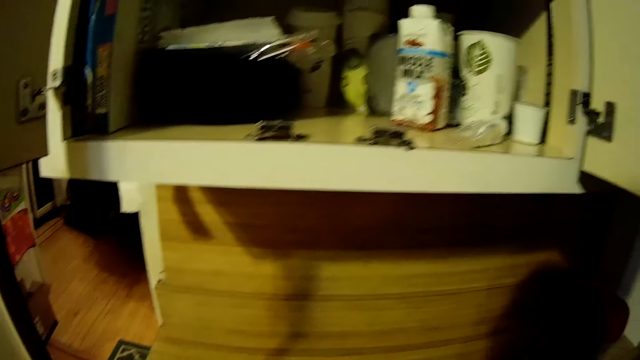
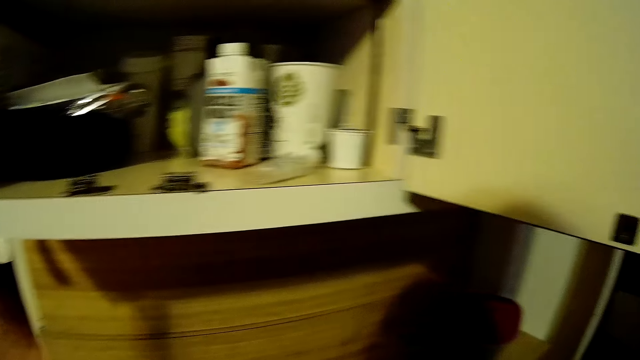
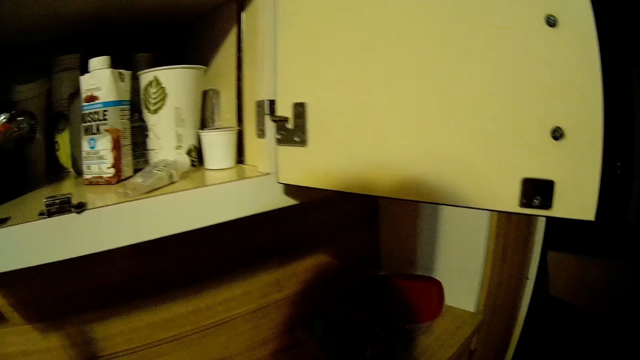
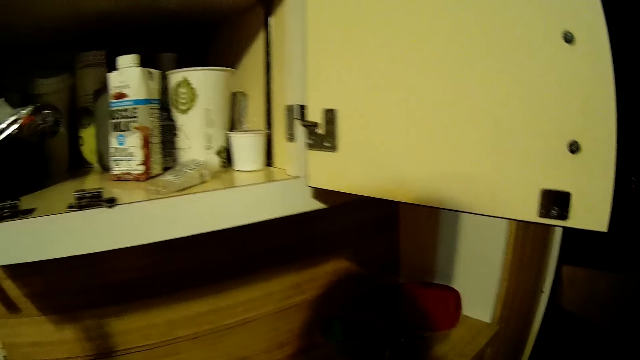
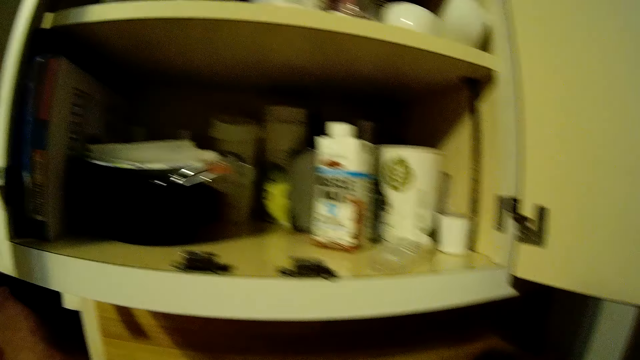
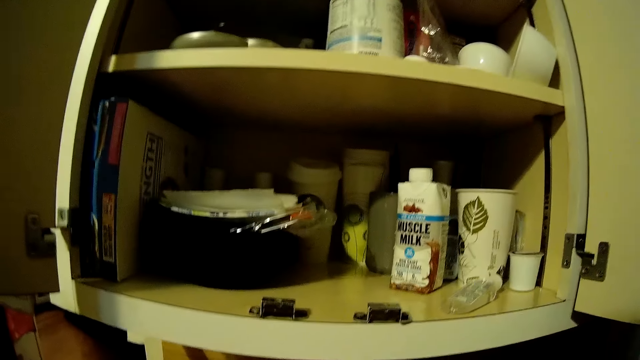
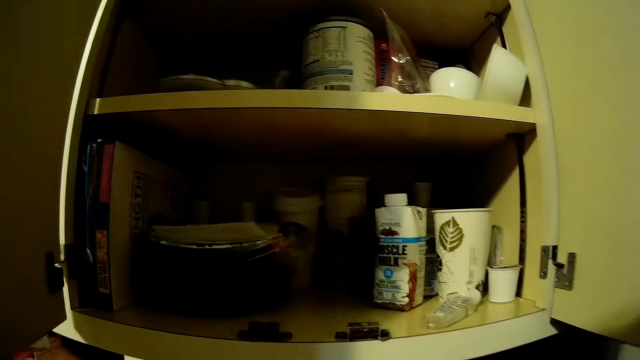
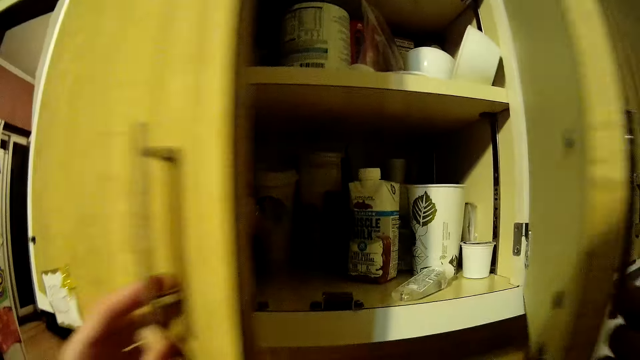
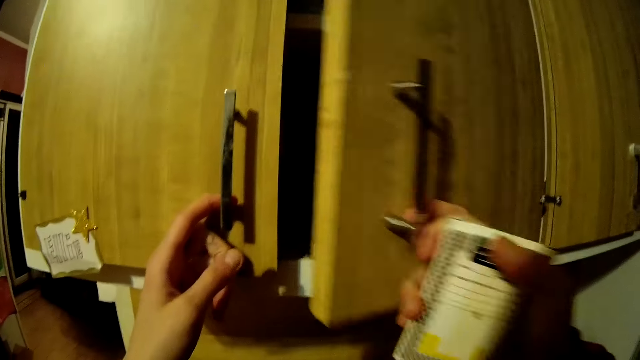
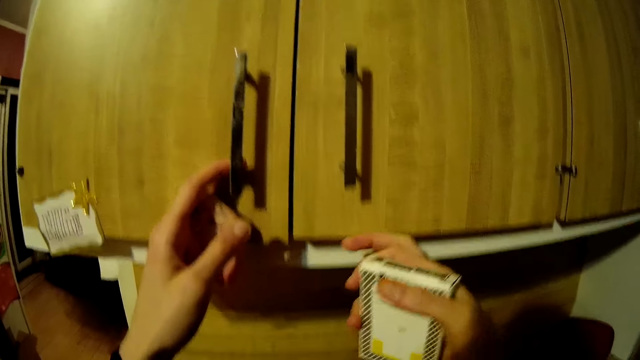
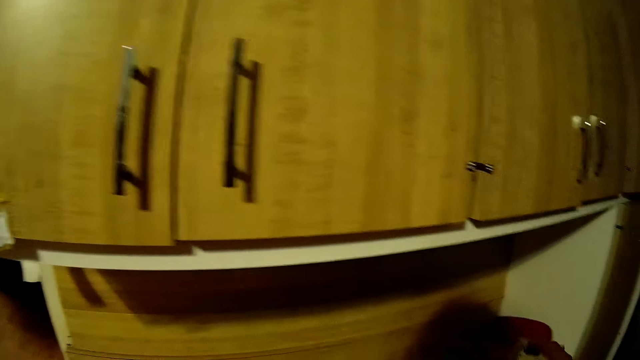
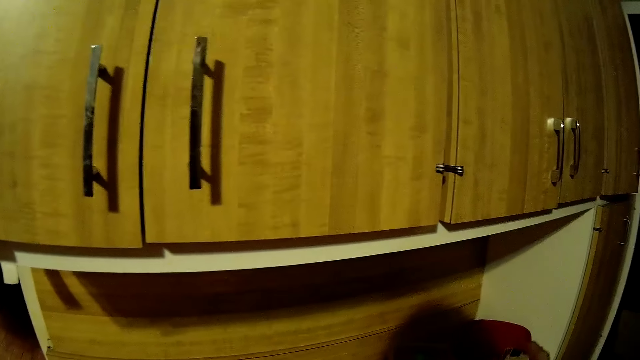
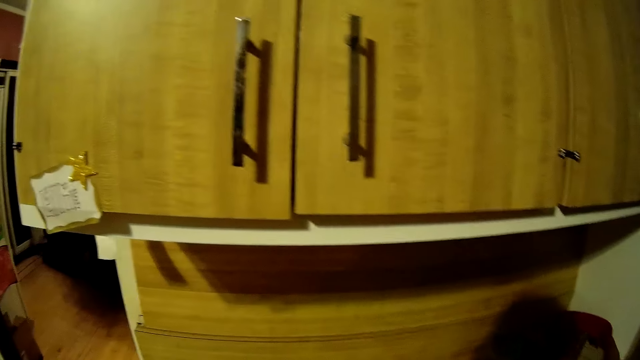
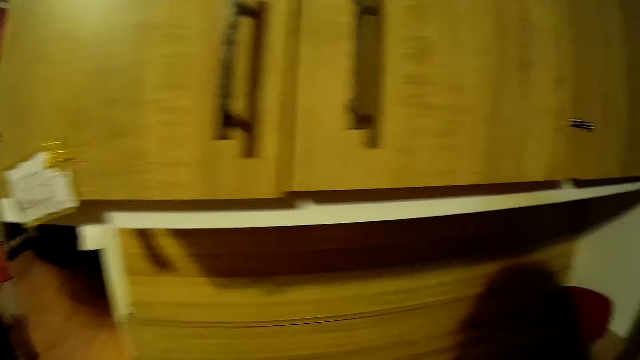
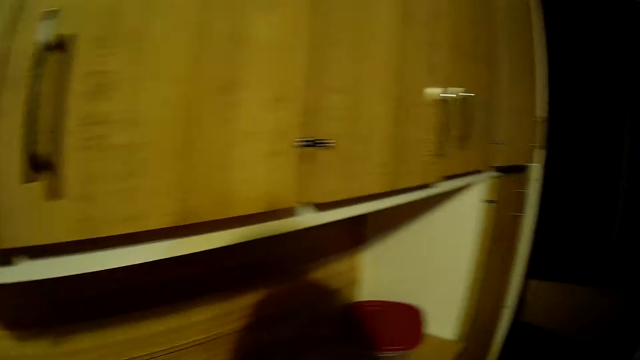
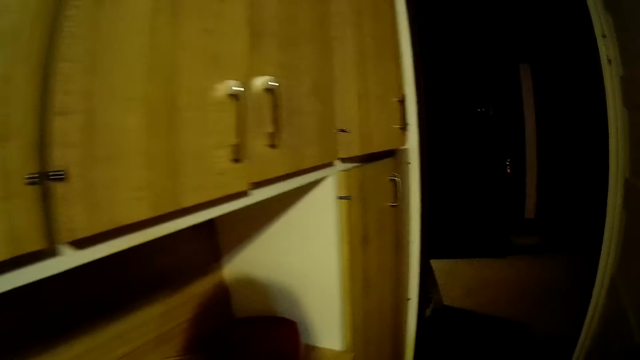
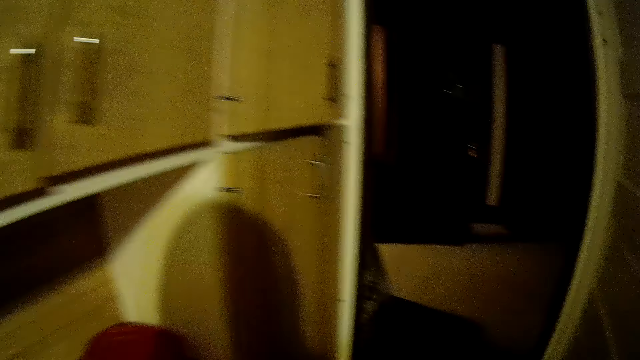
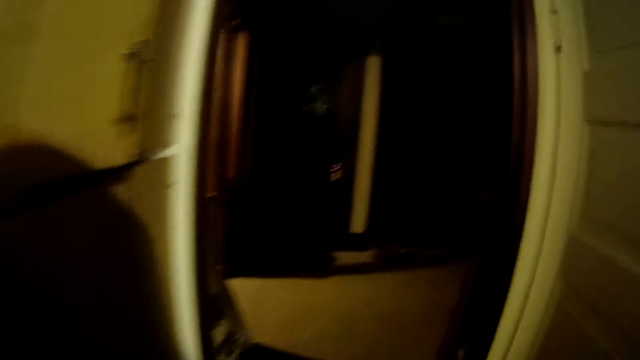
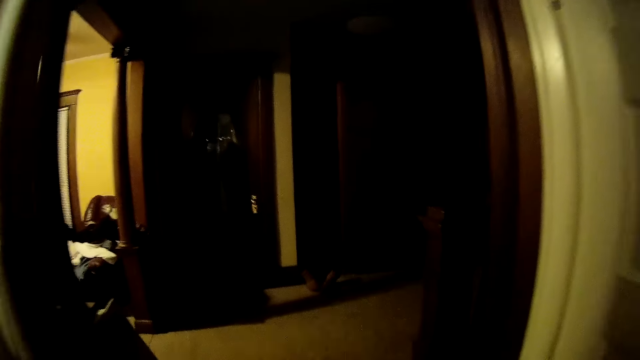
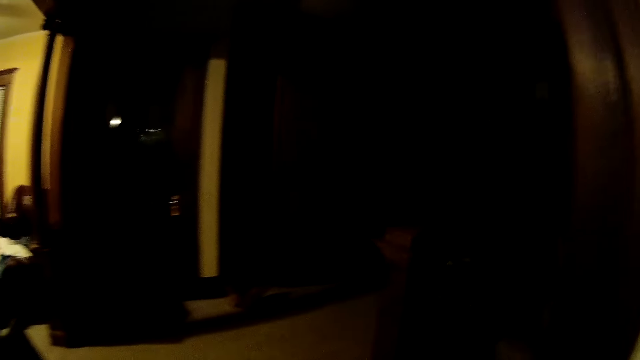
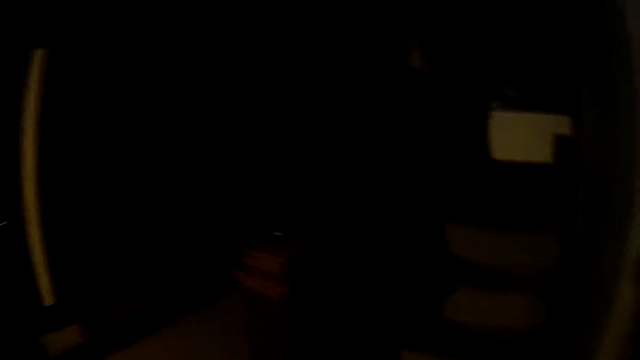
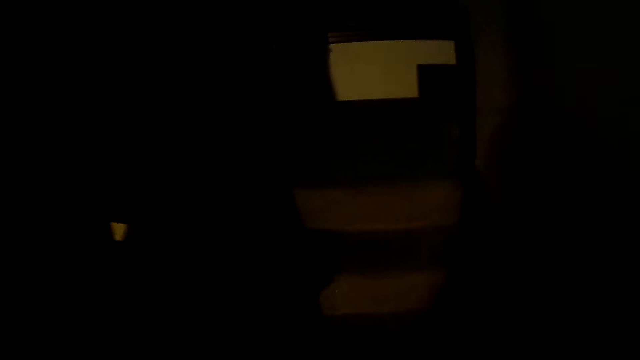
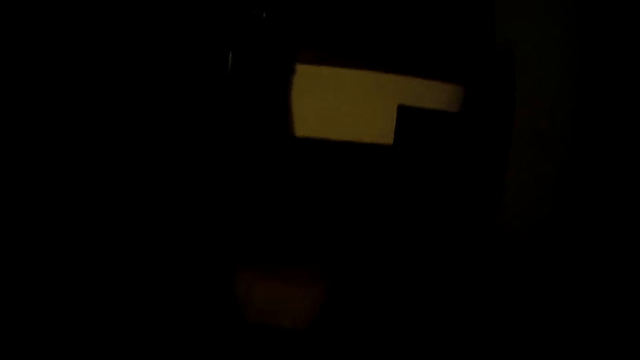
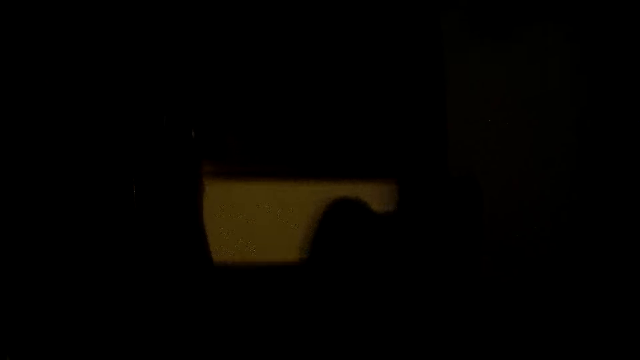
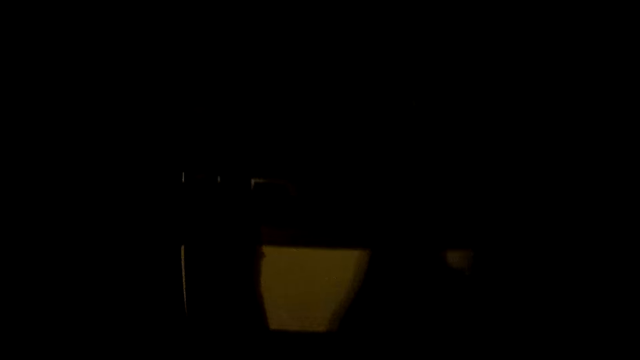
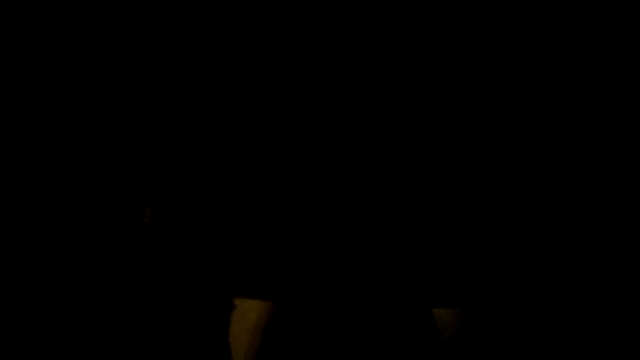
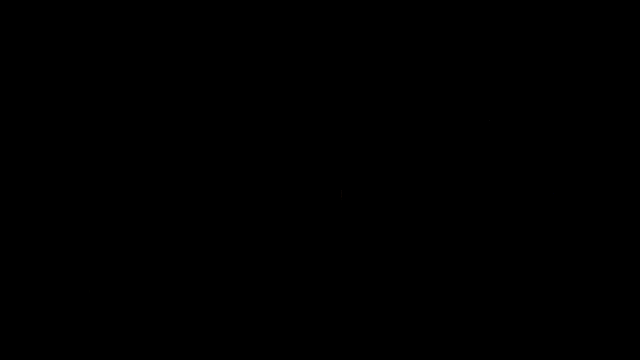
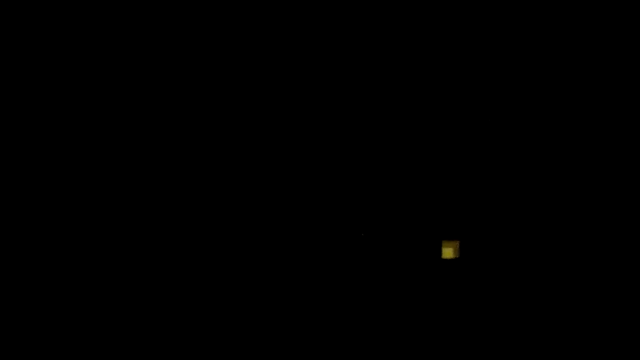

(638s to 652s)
The camera wearer closes the kitchen cabinet with her hands. She looks around. She walks around. She walks away from the kitchen towards a bedroom.

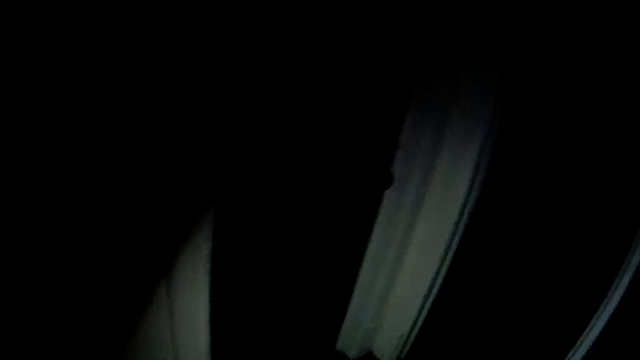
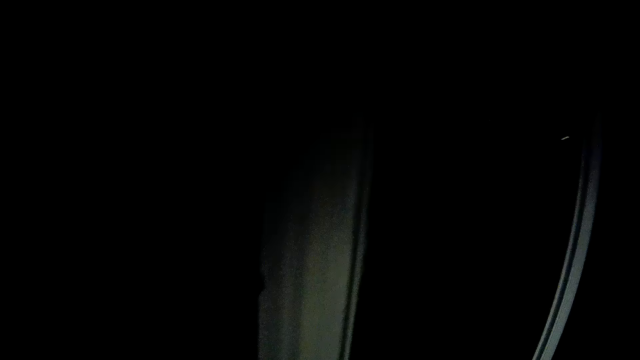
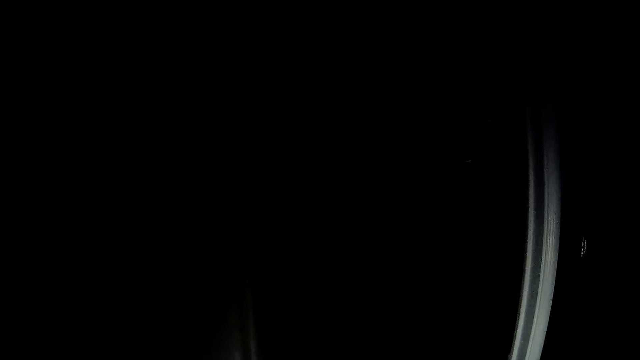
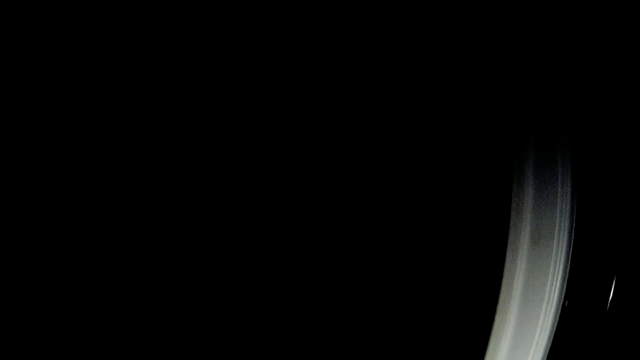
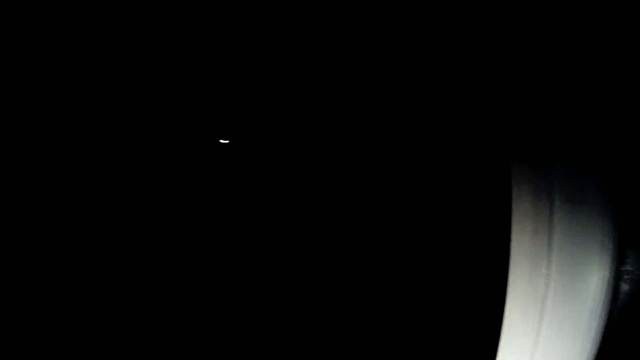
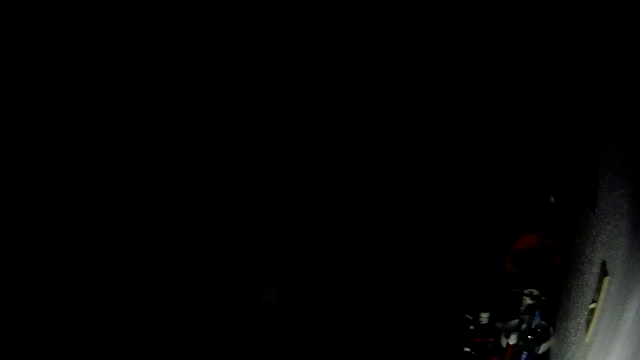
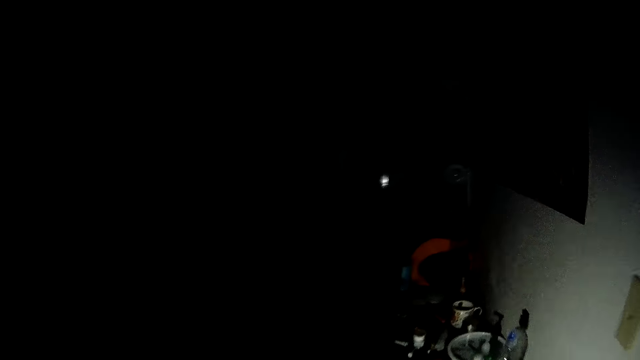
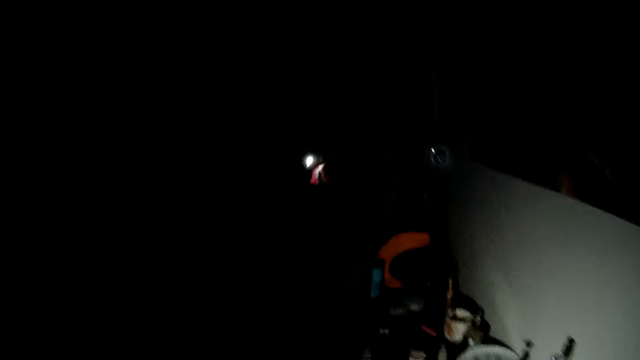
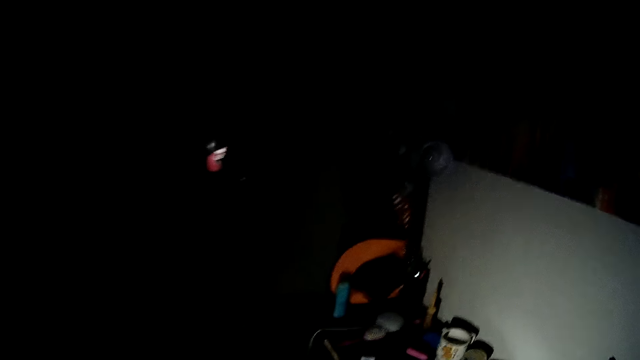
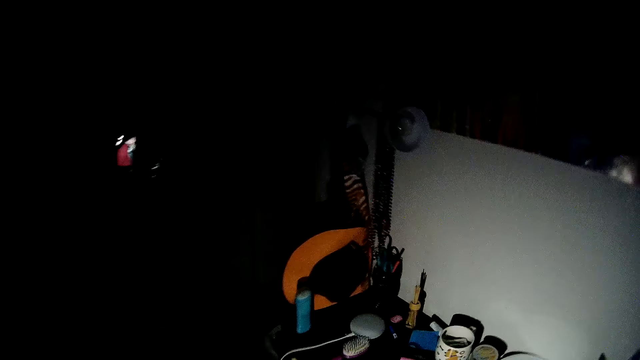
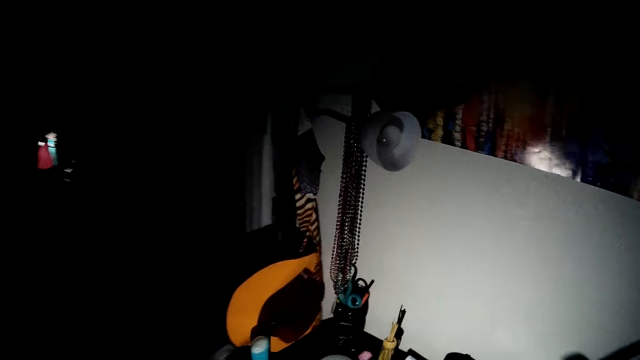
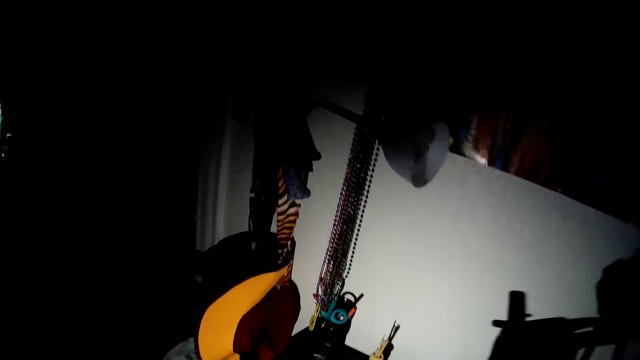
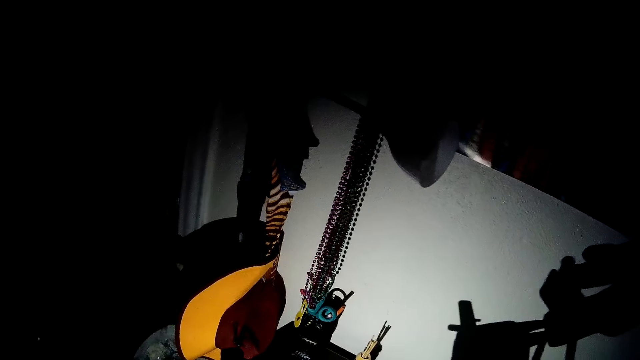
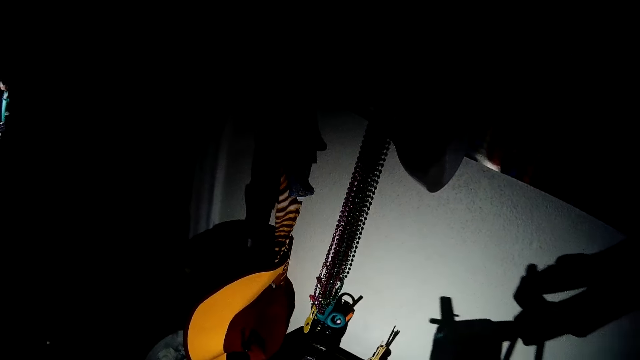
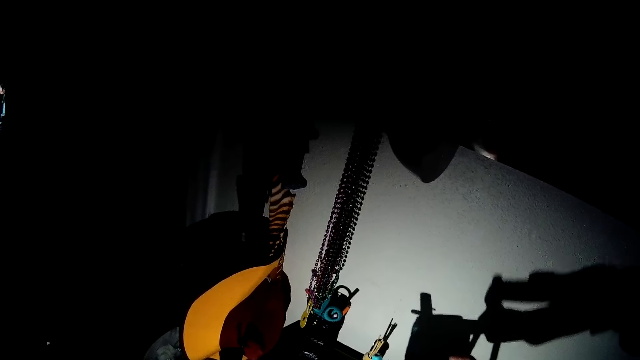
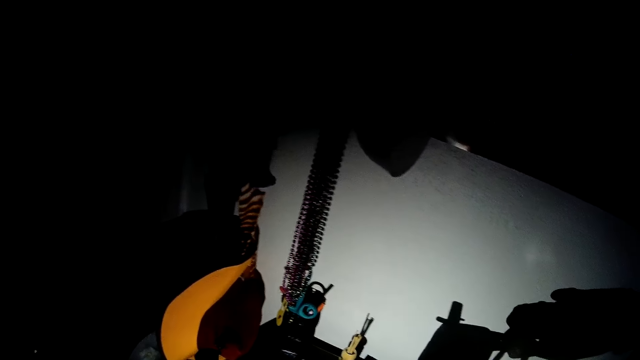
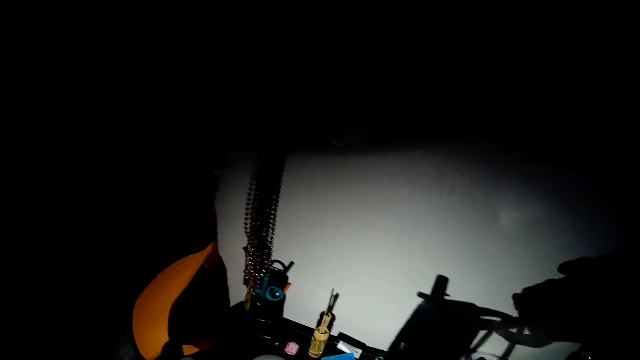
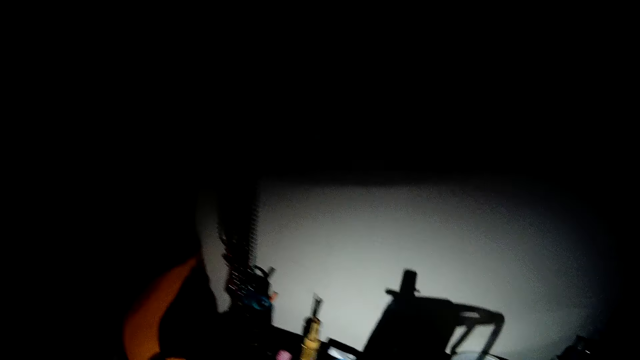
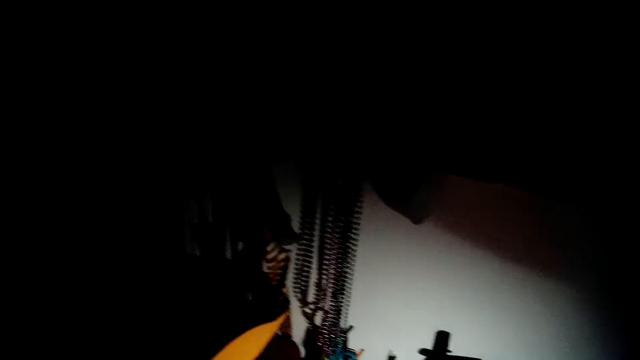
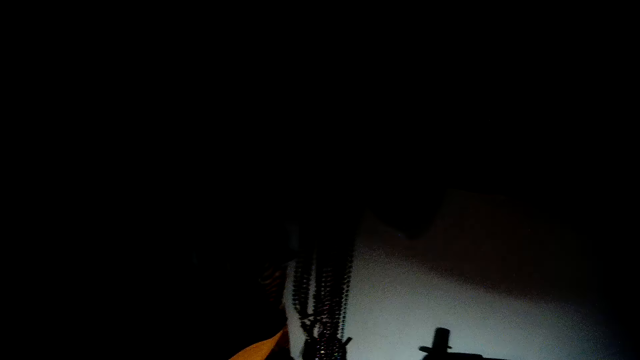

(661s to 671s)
The camera wearer looks around. They walk around. They look around.
